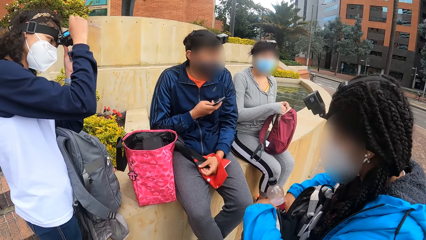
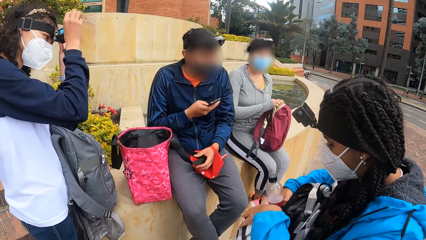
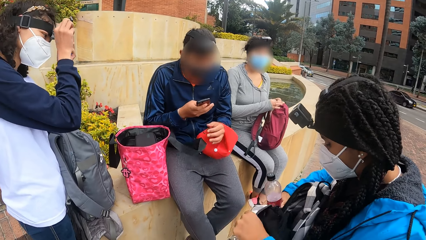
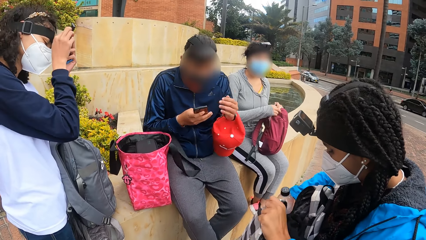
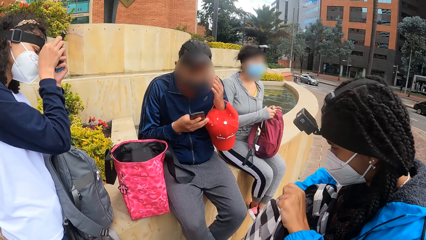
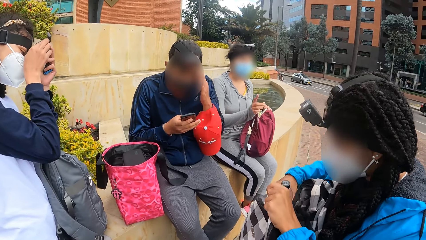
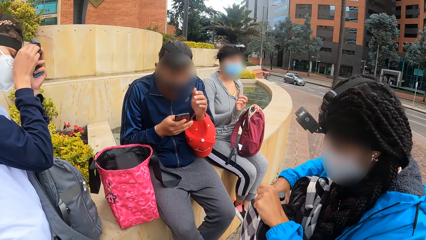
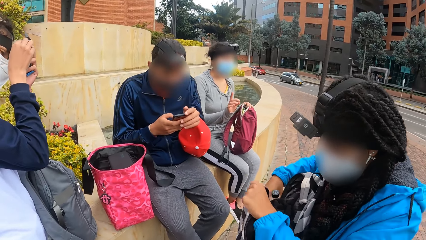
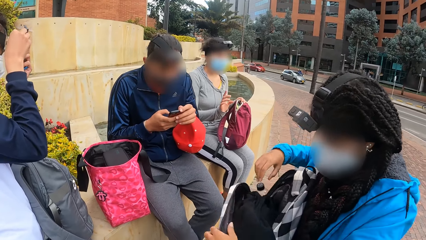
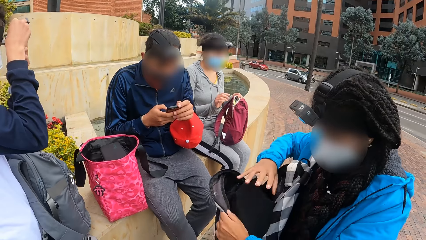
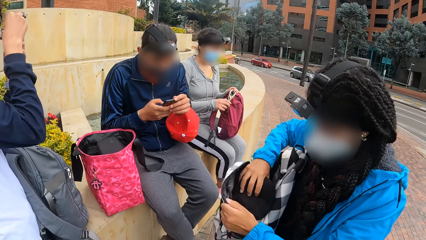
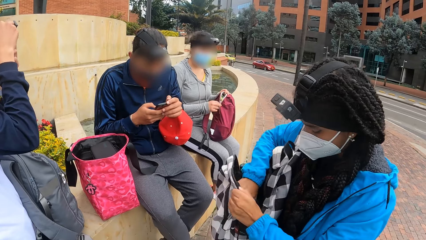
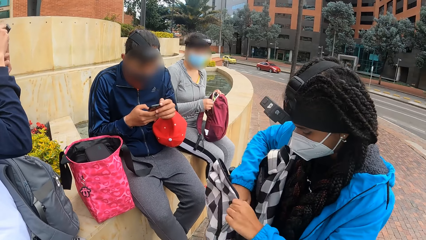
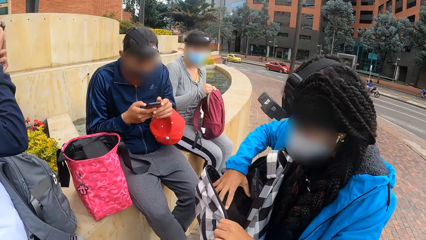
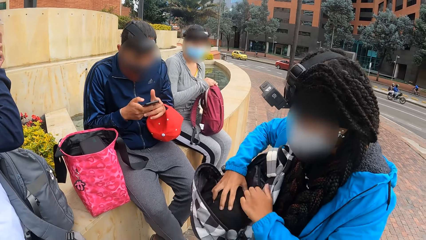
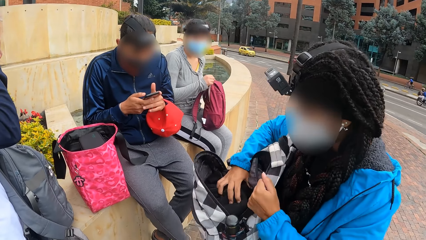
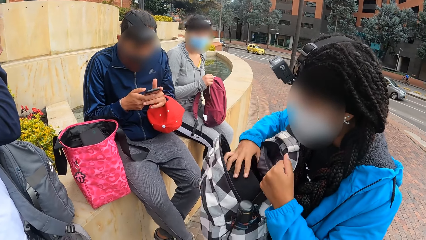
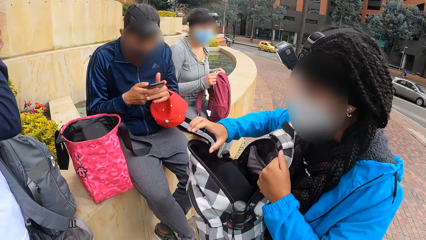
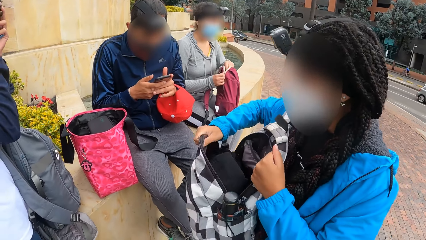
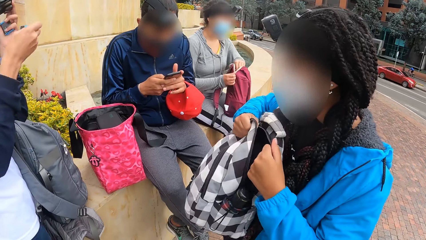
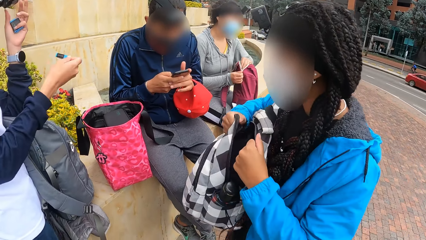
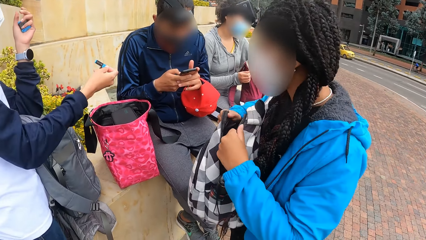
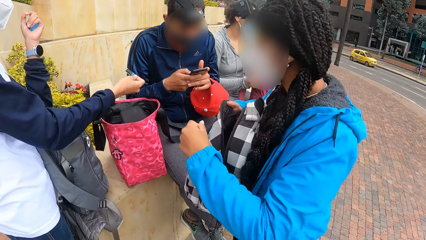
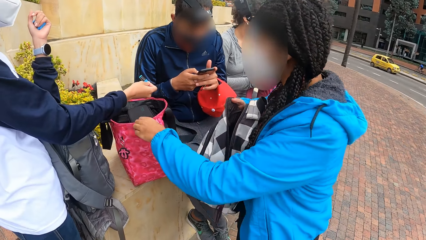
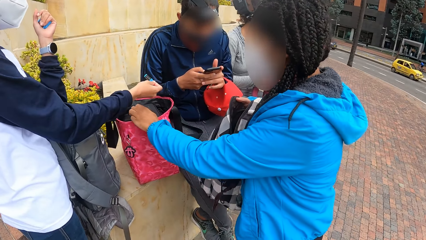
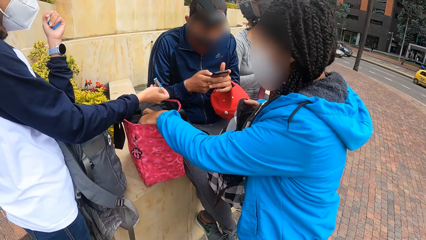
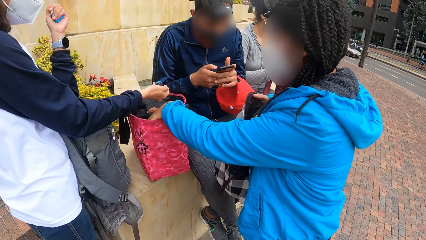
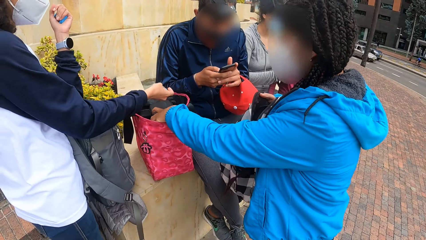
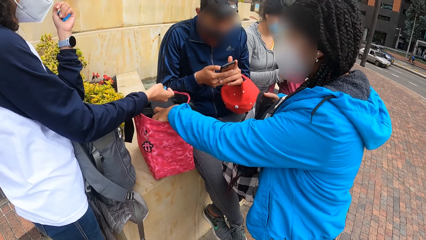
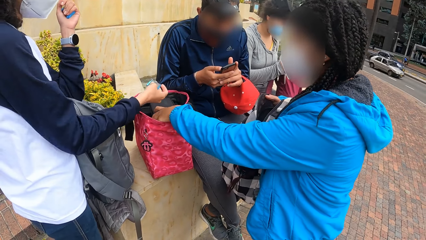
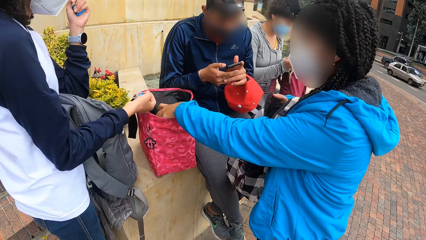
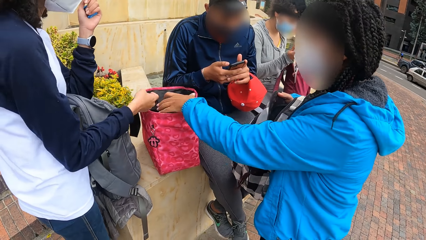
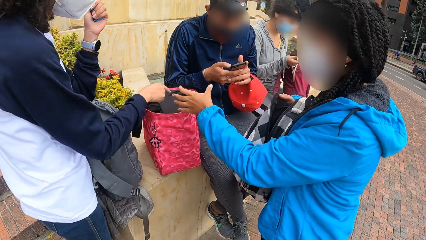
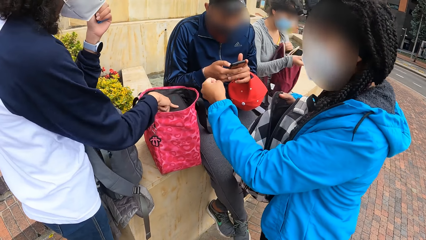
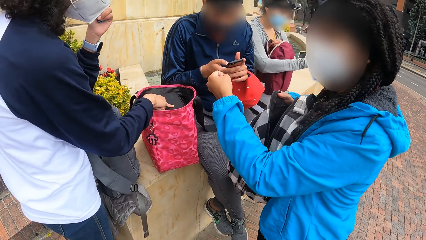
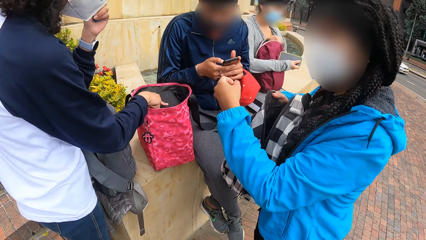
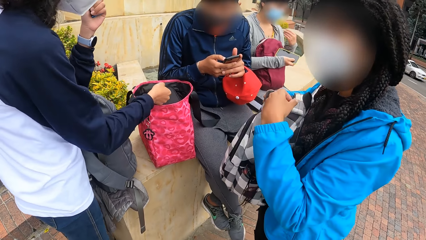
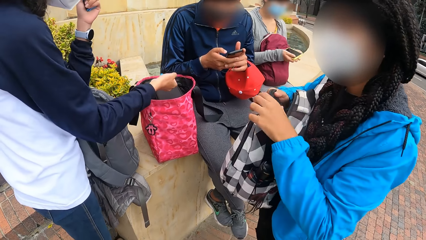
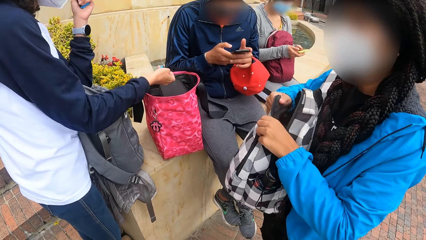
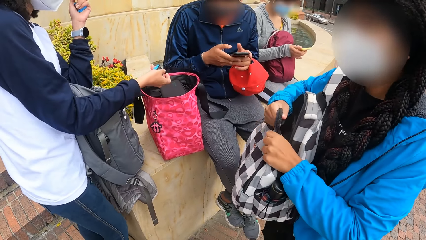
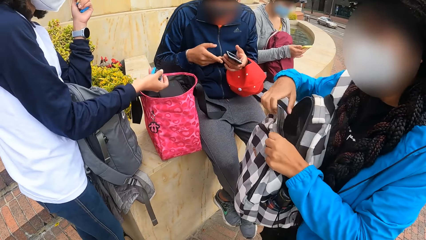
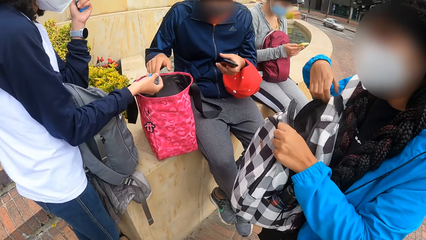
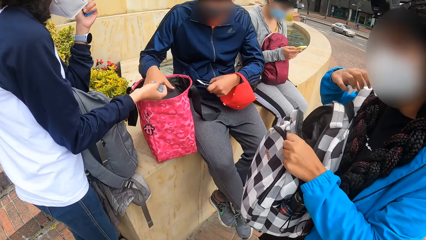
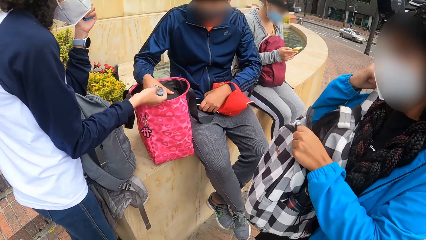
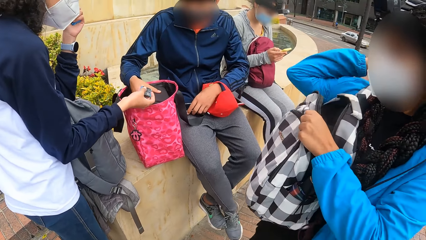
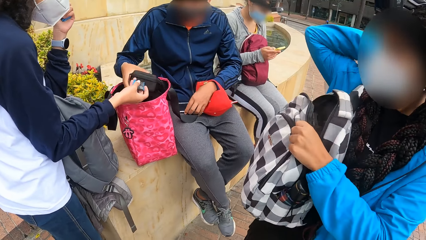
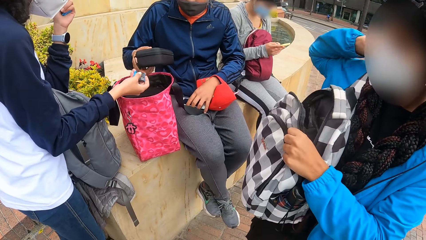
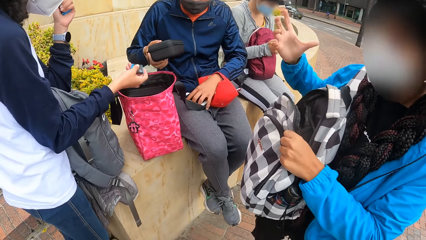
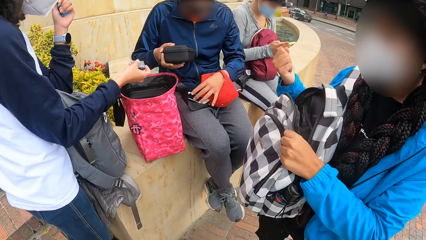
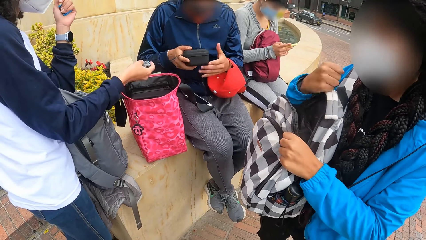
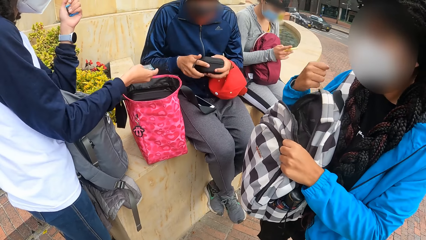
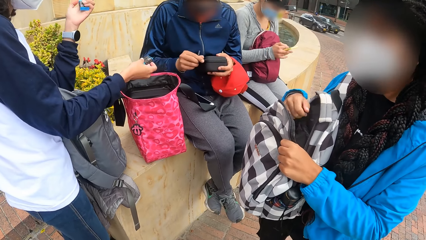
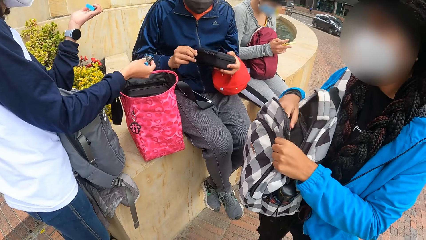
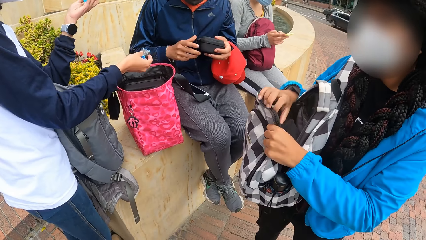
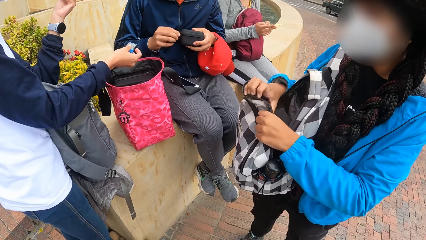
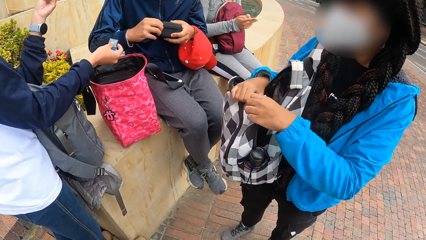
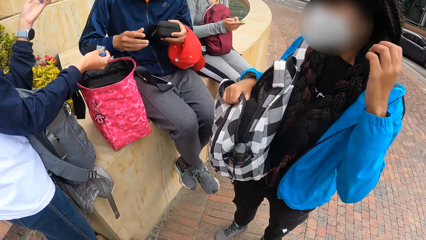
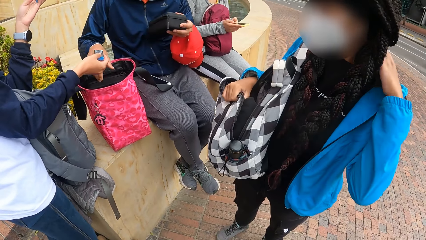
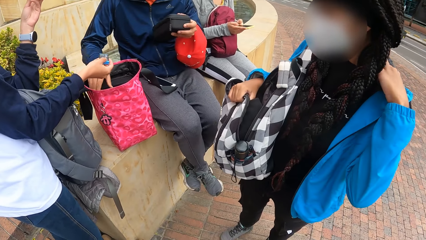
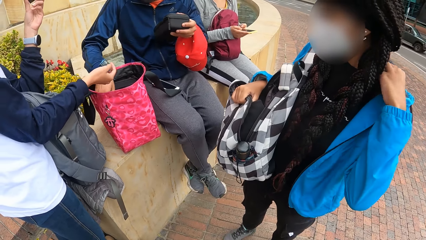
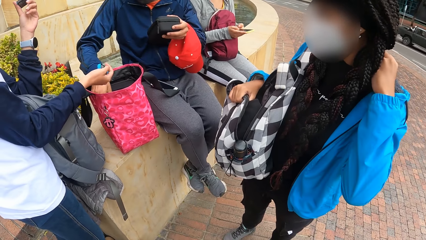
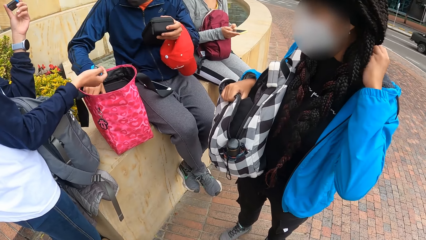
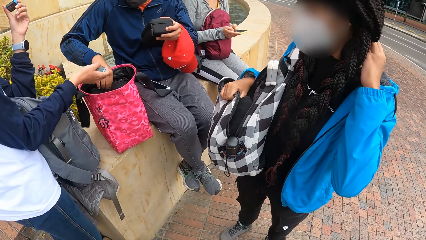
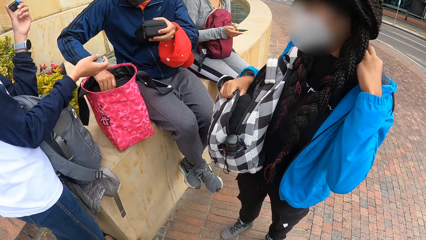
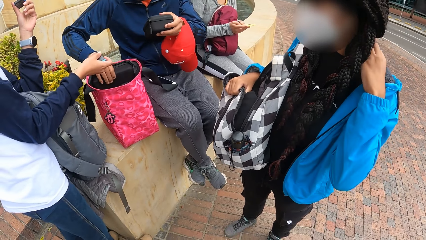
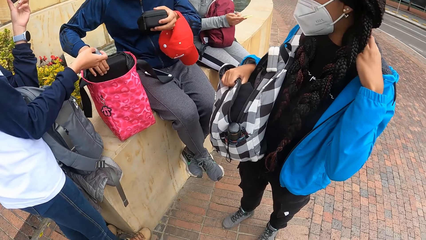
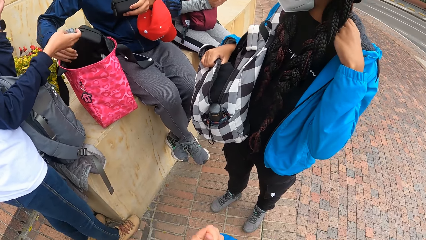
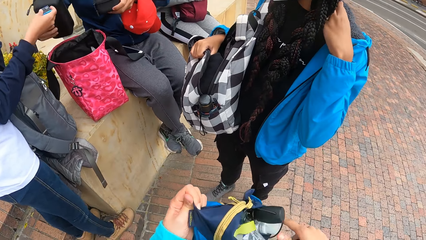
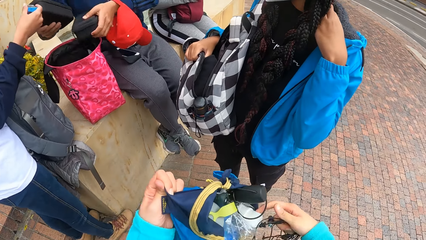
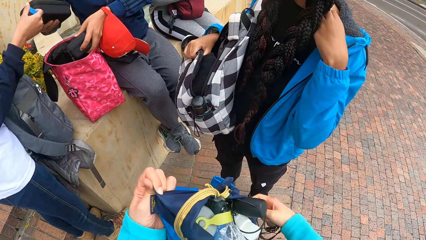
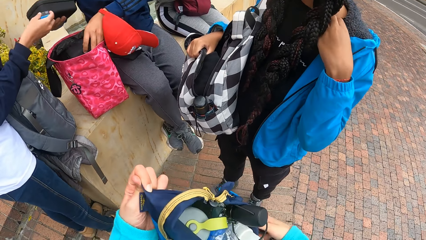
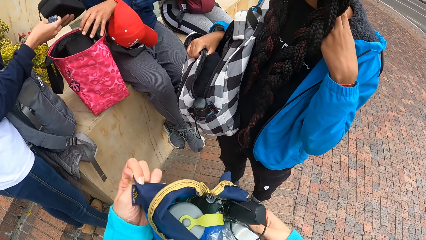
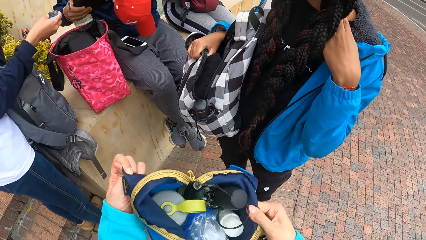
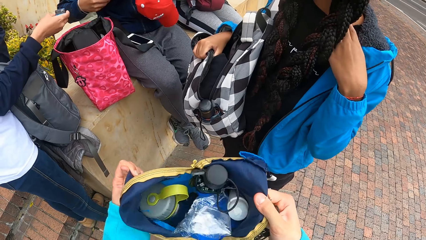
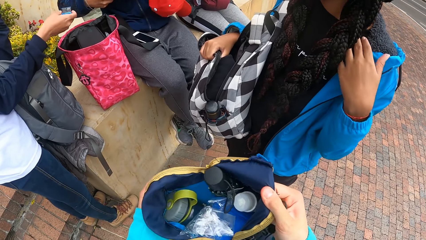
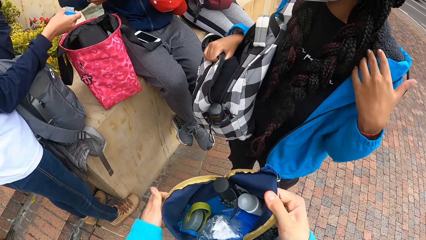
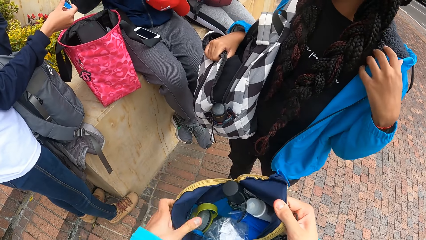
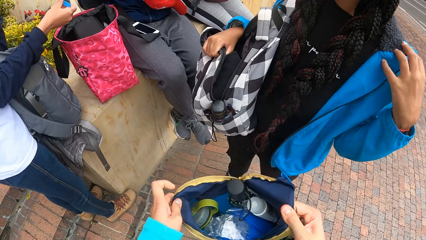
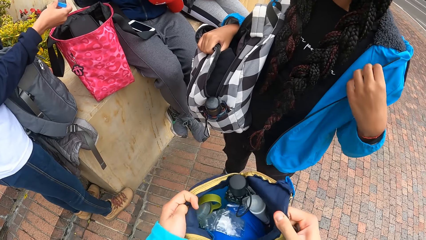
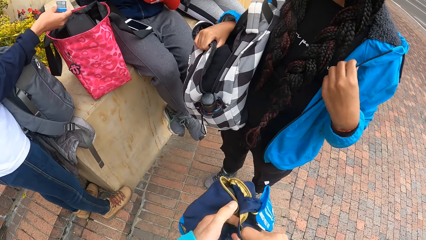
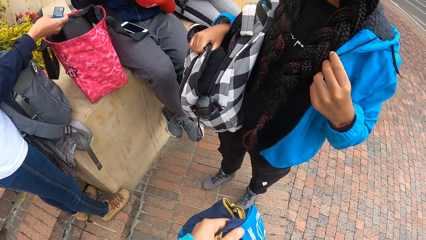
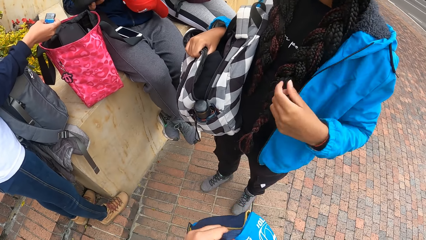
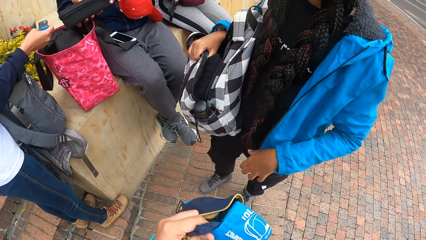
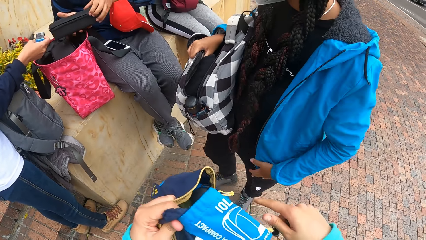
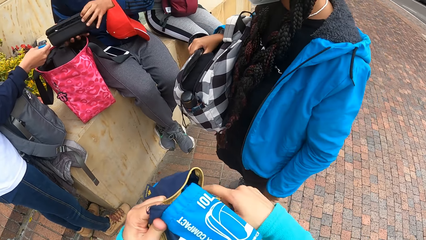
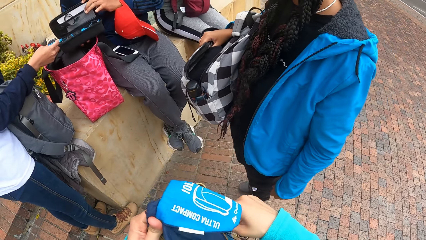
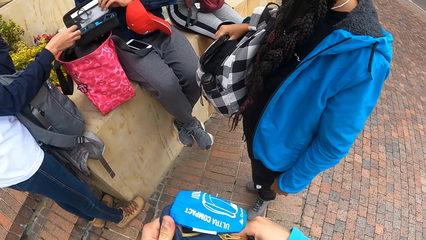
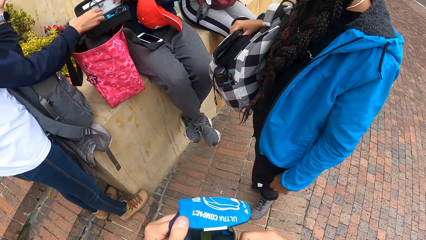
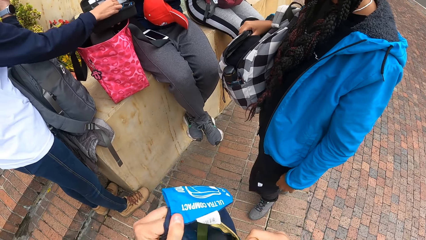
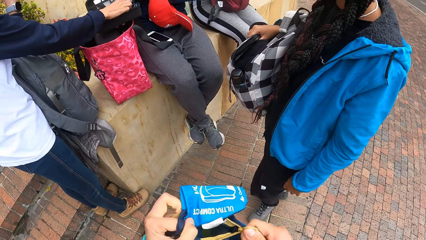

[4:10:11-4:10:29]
A boy removes something from the camera. A man operates the phone with both hands. A woman closes the bag on her lap with her right hand. Another woman adjusts the sweater in the bag with her right hand. The first woman picks up a phone from the bag on her lap with her left hand. A third woman holds a battery in her right hand. The second woman holds the pouch in the bag on the block retaining wall with her left hand. The third woman taps the pouch in the bag on the block retaining wall with her right hand. The first woman operates the phone with both hands. The man picks up the pouch from the bag on the block retaining wall with his right hand and places the phone in his left hand on his lap. Another boy takes a bag. The man opens the pouch with both hands. The second woman scratches her neck with her left hand. The man picks up the pouch from the bag on the block retaining wall with his right hand and places the pouch in his left hand in the bag on the block retaining wall. The camera wearer closes a bag with both hands. They hold the bag. The man opens the pouch in his right hand with his left hand.
